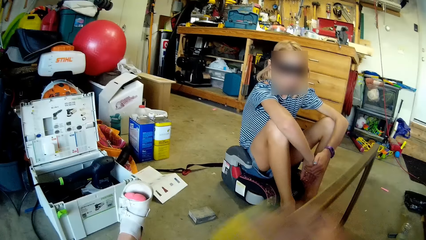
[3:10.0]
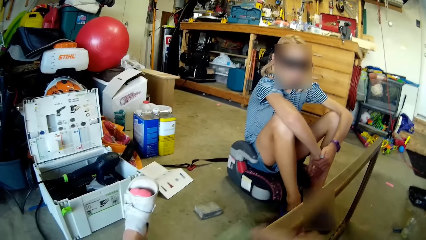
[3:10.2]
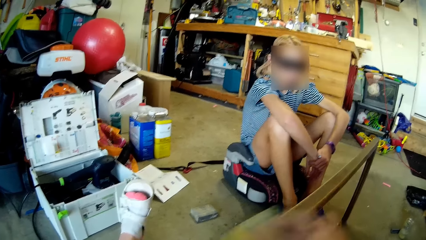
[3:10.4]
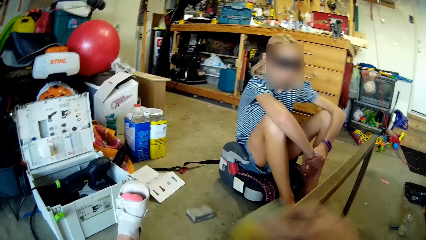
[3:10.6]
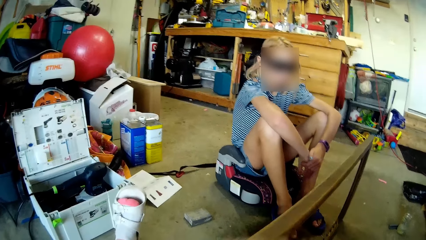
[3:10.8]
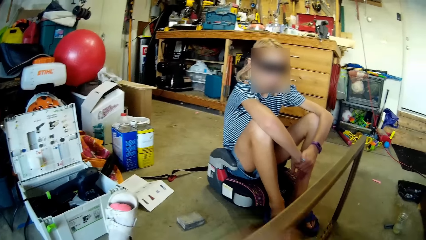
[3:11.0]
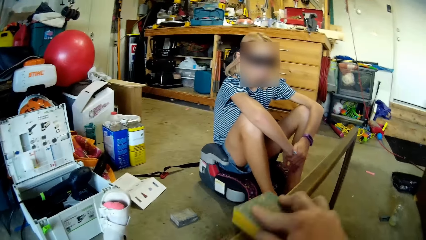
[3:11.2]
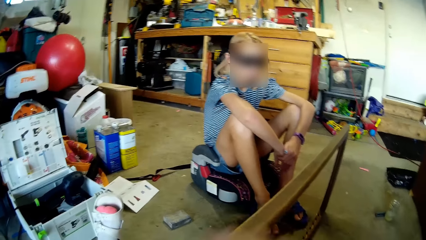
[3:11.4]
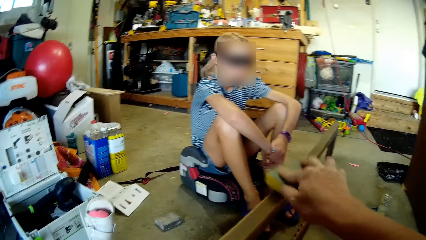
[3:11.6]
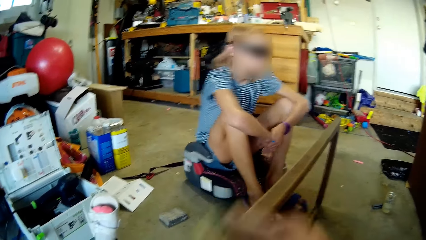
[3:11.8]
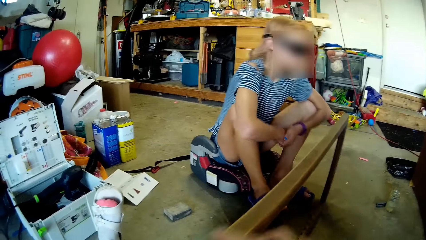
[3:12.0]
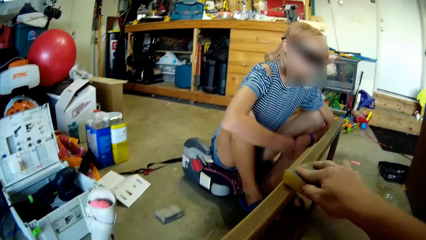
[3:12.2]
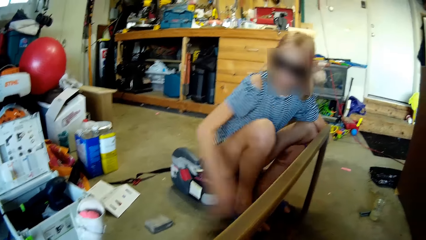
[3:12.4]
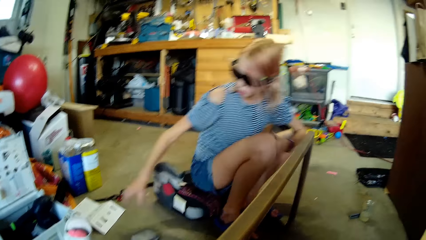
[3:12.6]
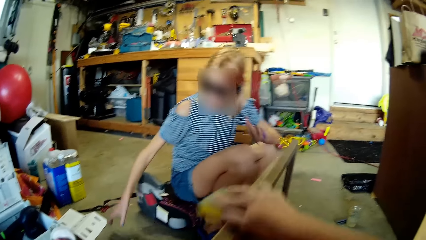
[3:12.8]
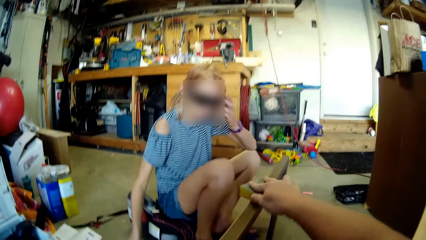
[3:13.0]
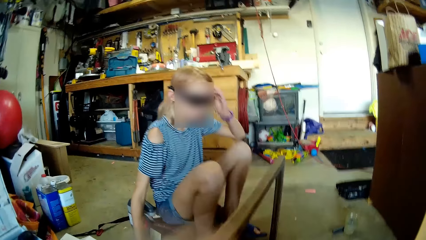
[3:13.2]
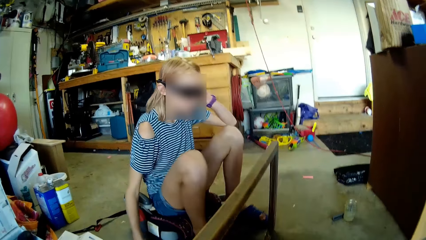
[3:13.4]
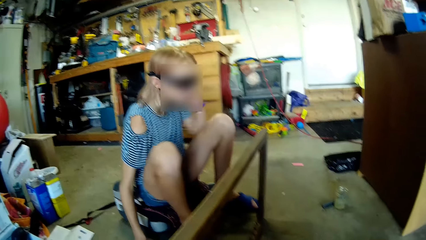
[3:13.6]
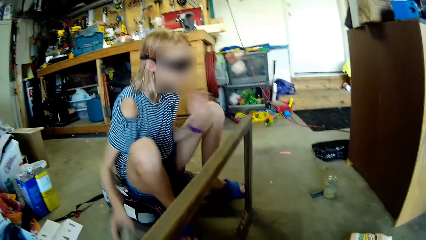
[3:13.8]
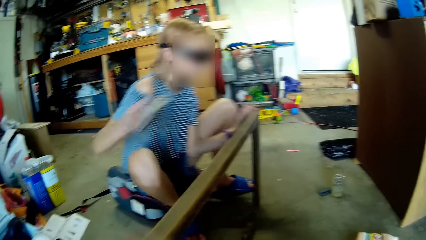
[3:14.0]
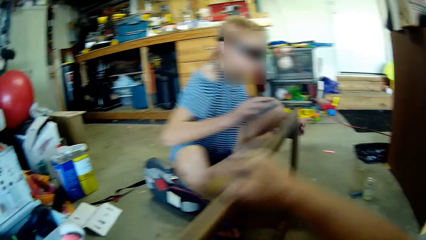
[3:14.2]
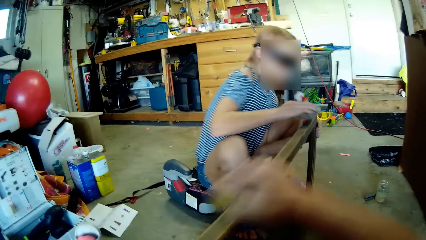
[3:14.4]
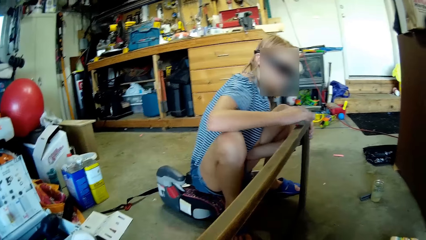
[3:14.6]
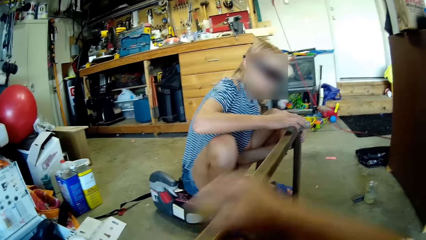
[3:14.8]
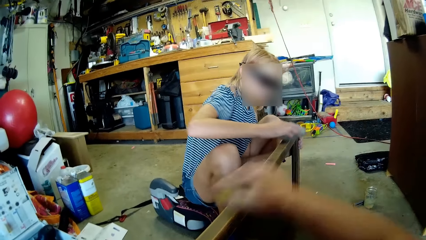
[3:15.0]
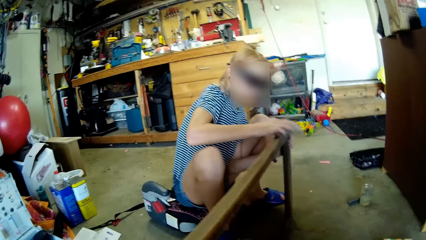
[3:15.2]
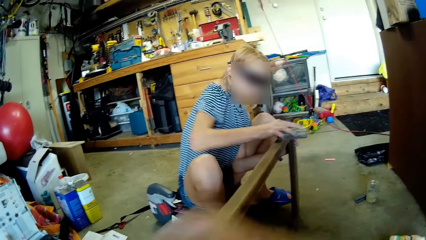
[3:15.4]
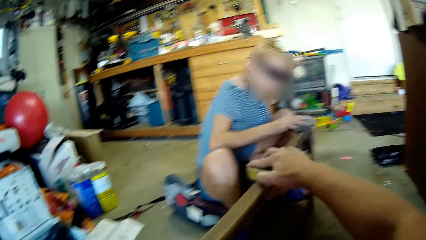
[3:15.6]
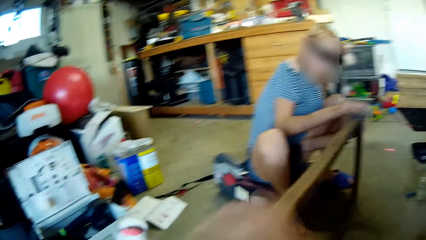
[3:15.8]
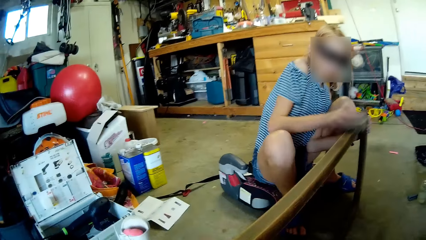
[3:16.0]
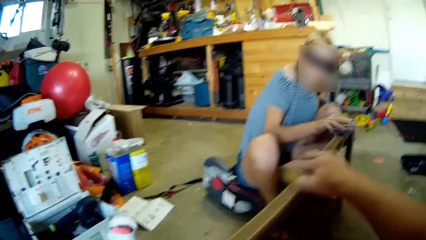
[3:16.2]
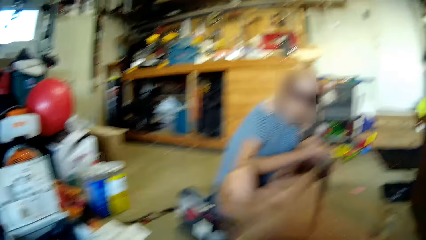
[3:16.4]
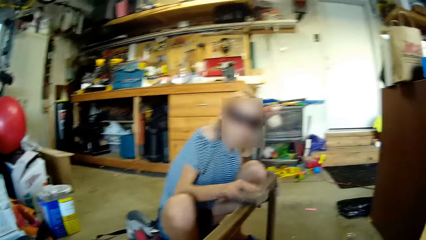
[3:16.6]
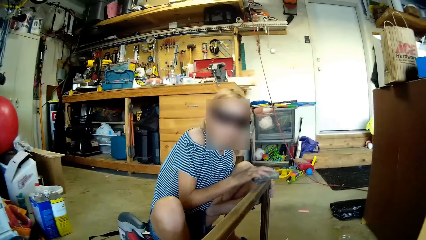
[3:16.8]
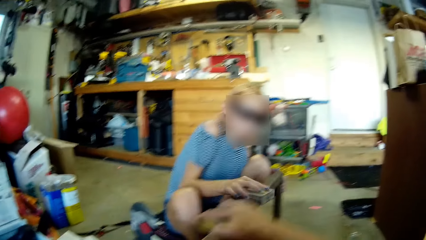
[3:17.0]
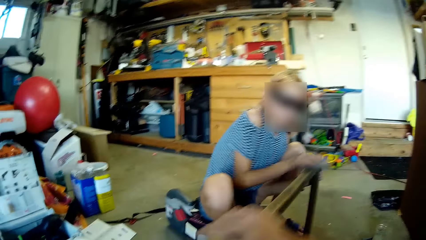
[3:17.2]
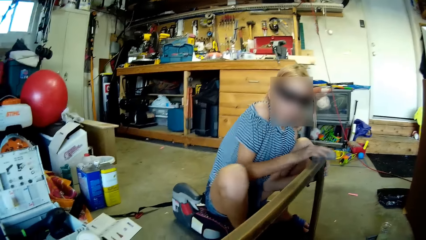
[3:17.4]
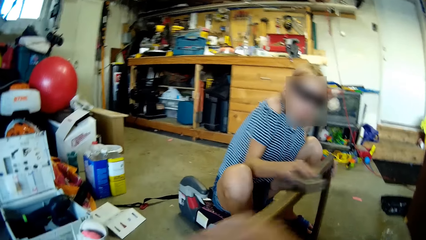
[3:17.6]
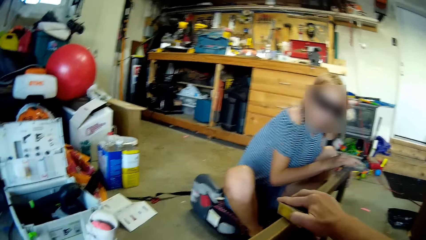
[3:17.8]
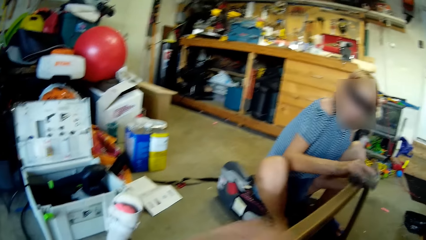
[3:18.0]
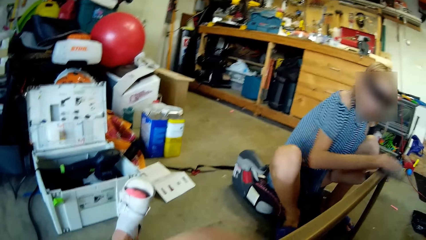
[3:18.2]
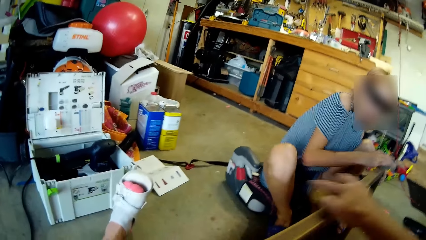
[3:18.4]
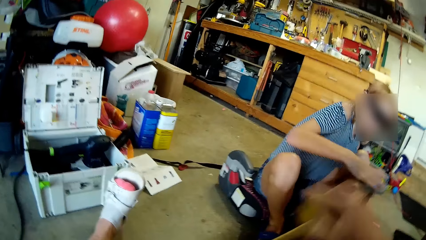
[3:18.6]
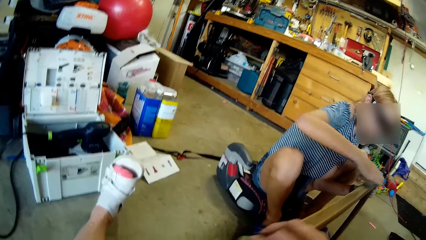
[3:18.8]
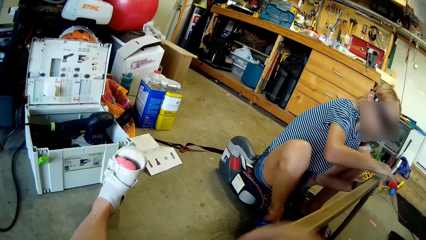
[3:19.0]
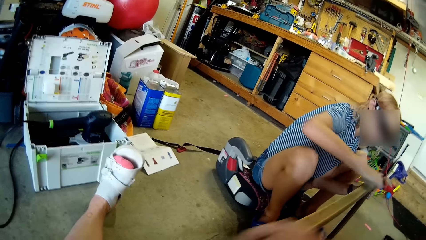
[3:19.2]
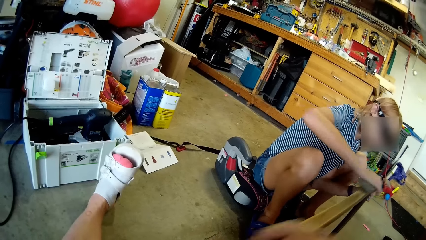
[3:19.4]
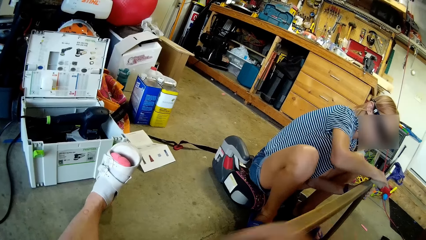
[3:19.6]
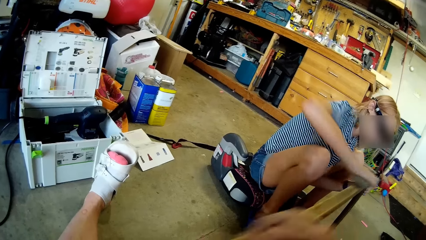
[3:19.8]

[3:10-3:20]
A lady picks up a sandpaper. The camera wearer scrubs the frame. The lady smoothens the wood frame with the sandpaper.

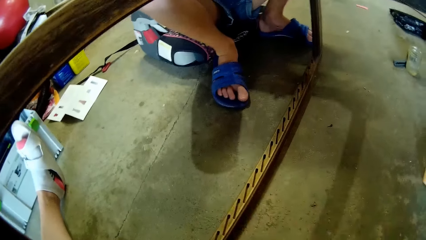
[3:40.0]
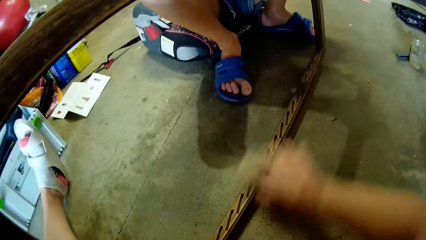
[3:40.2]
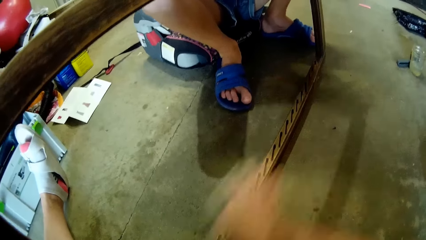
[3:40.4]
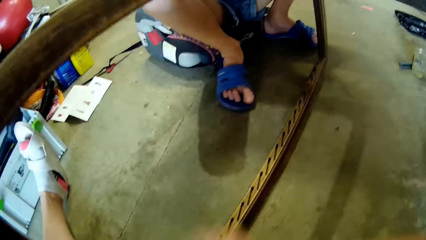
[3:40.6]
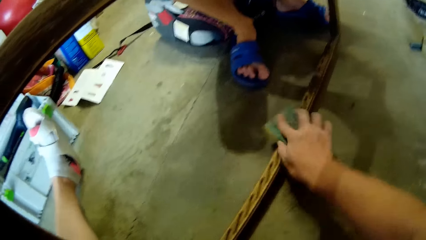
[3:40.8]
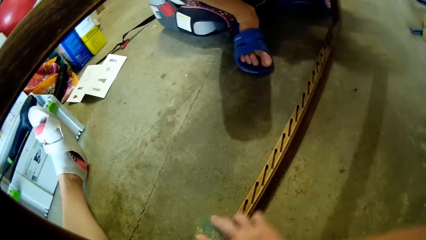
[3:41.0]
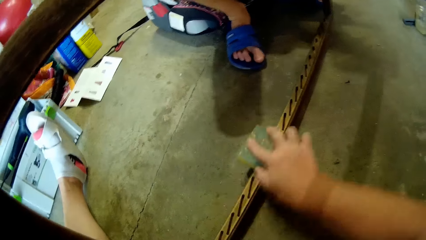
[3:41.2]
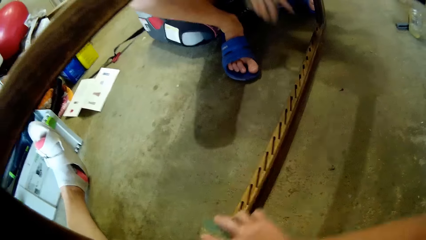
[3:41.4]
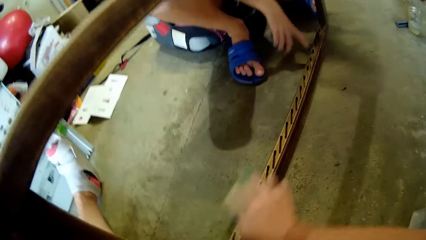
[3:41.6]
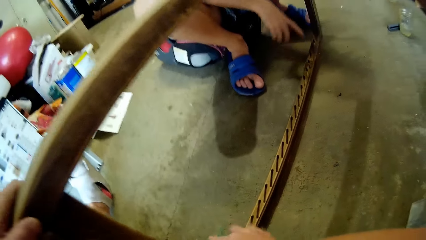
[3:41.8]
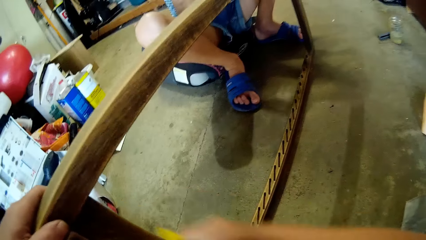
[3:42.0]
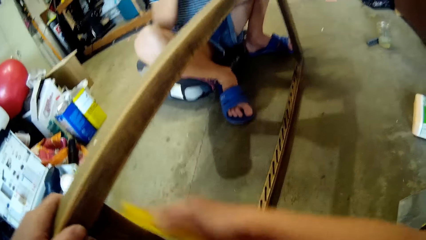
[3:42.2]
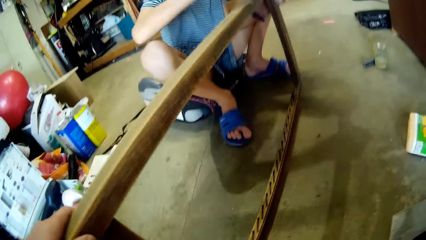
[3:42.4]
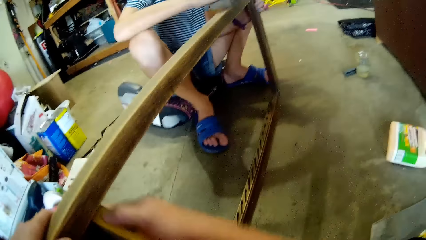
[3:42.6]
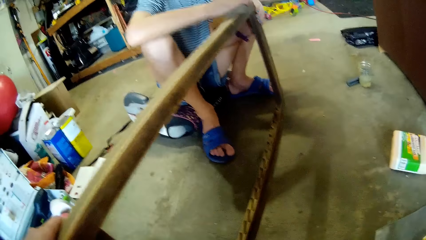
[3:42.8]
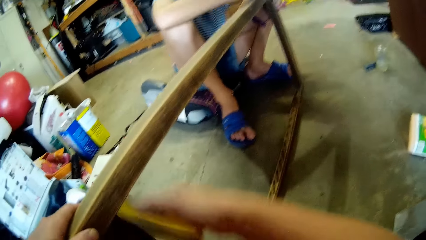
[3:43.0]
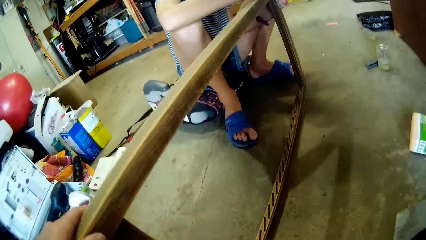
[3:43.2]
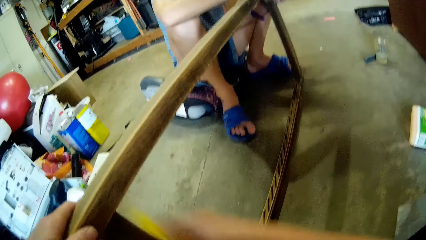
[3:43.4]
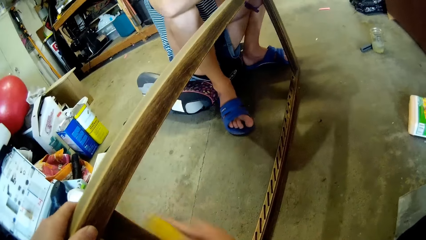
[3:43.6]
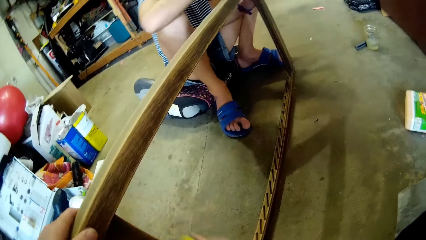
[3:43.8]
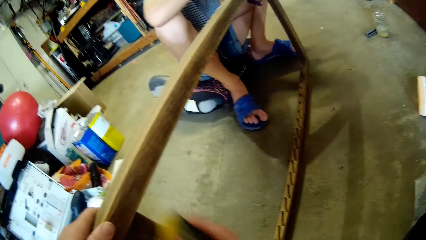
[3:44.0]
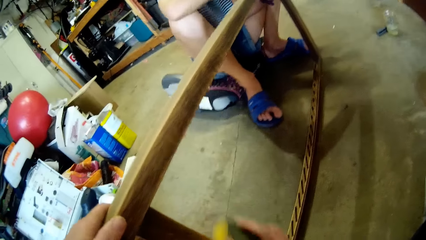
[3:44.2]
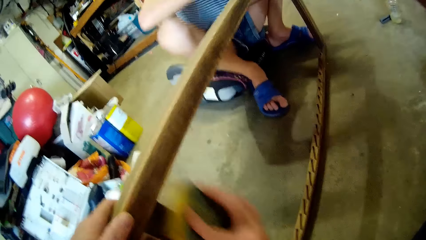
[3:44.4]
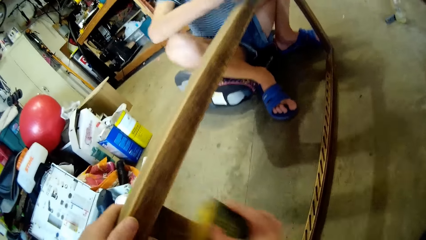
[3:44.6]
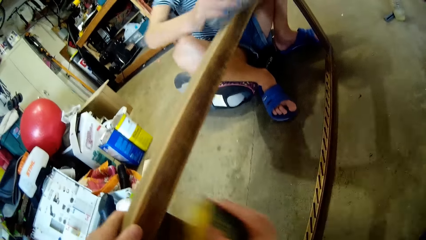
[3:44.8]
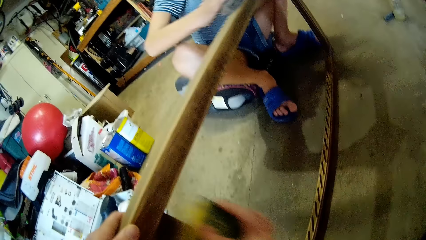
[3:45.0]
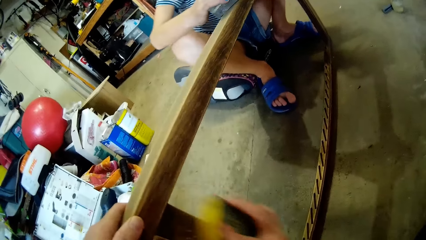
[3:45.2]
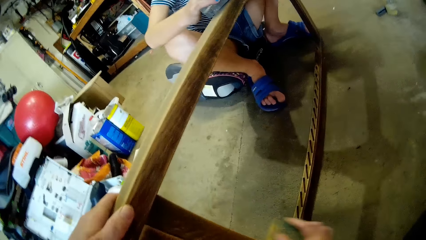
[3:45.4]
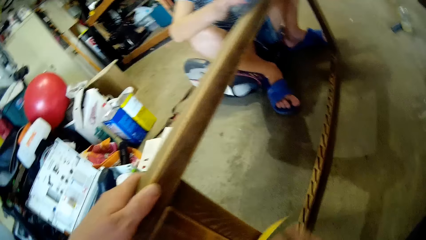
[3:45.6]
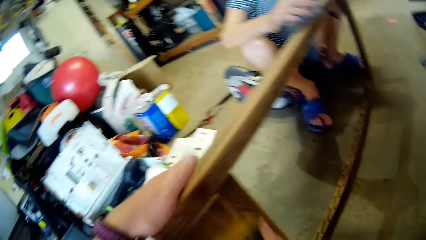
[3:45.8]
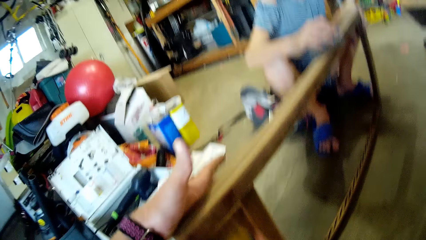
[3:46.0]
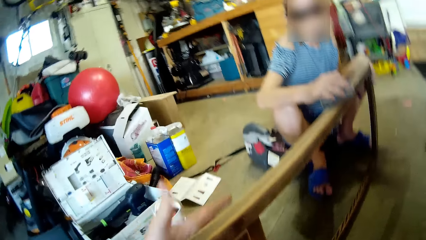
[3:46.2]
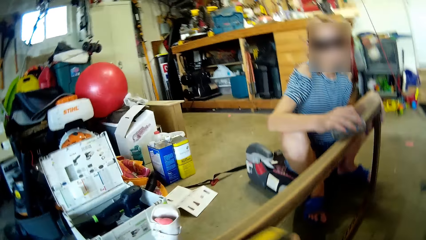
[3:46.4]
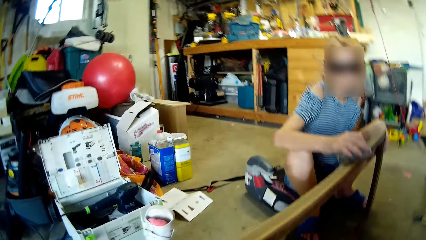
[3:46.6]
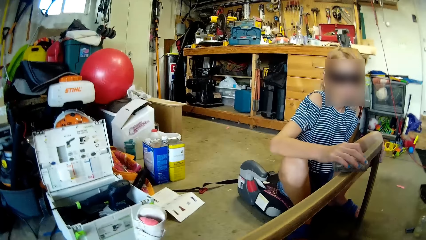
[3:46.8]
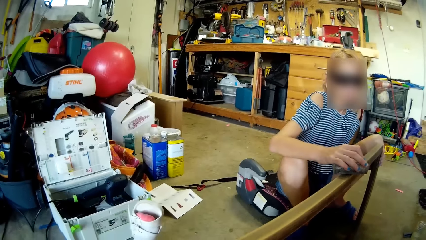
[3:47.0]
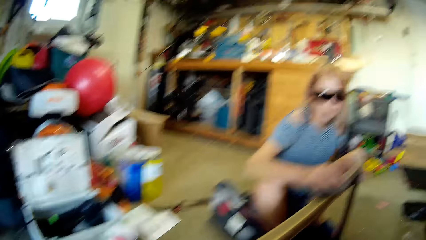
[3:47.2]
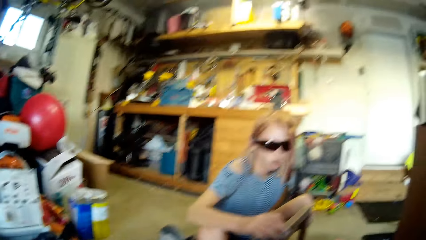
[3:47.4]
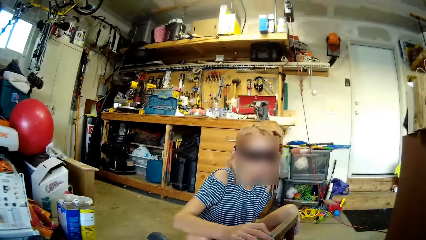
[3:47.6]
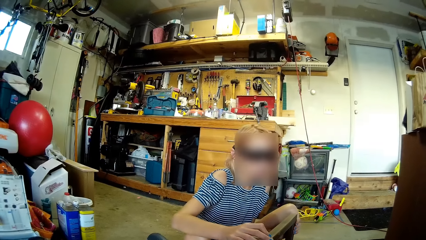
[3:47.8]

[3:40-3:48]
A girl points her hand to the ground. The girl smoothens a wood frame with a sandpaper.
